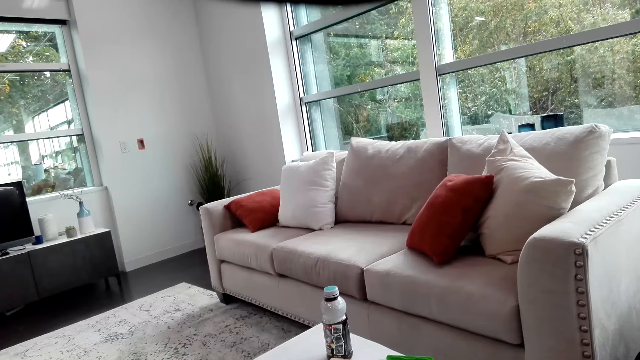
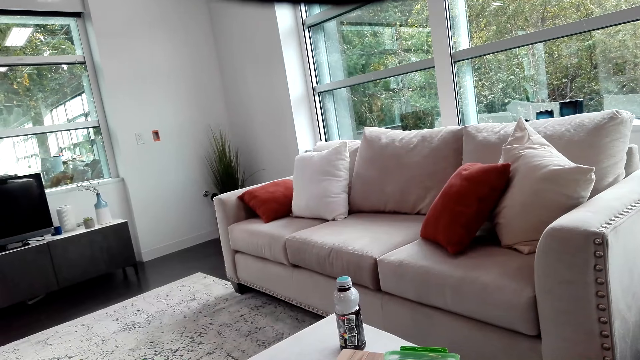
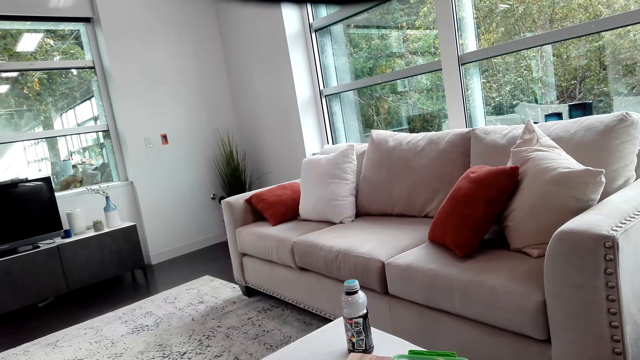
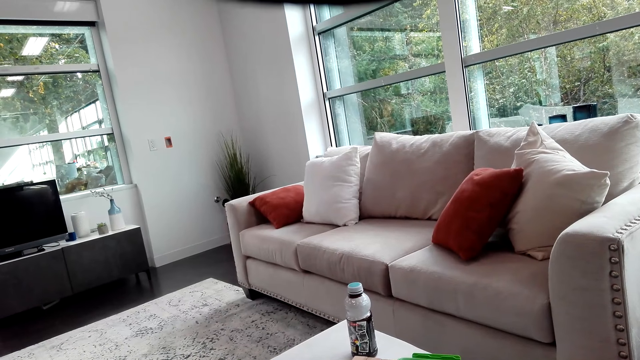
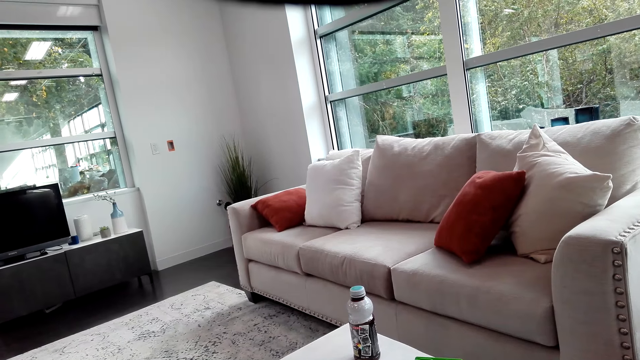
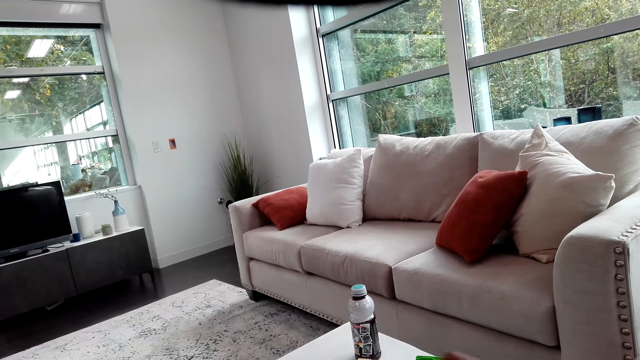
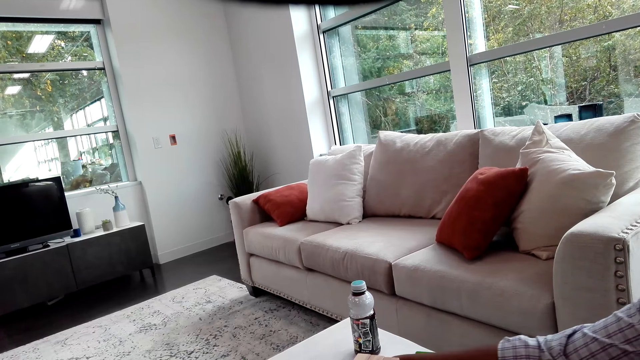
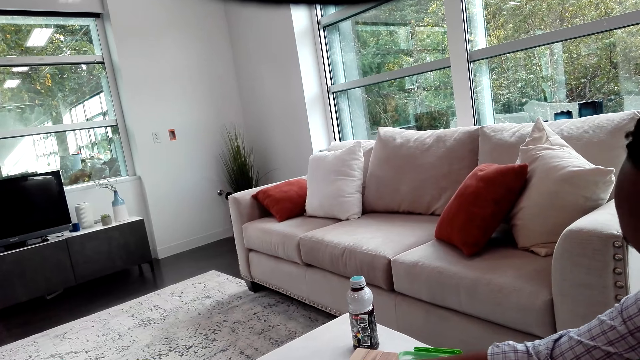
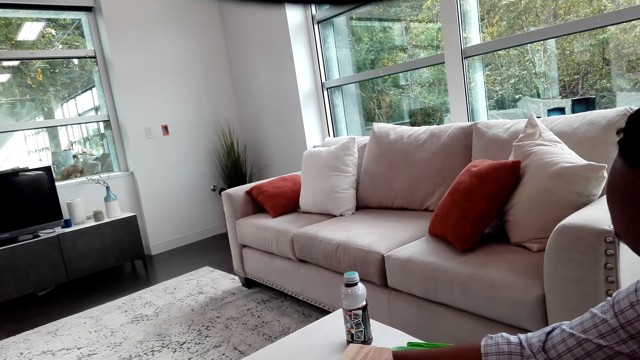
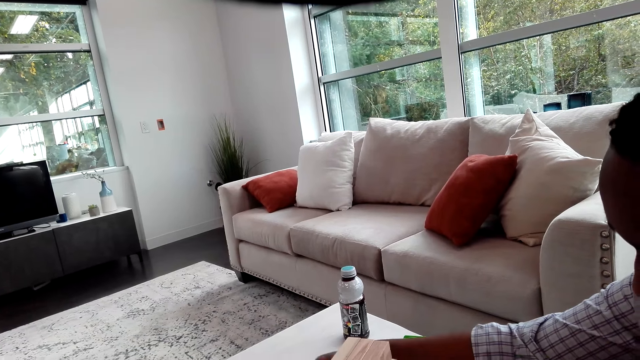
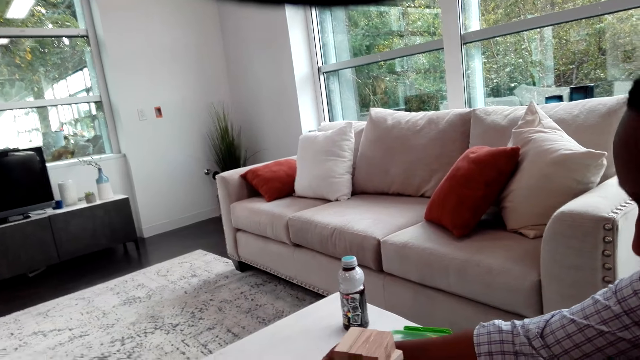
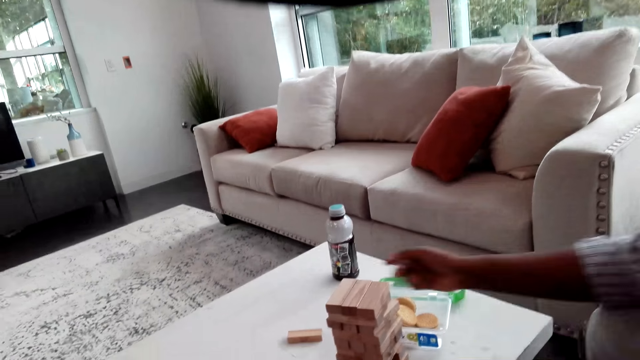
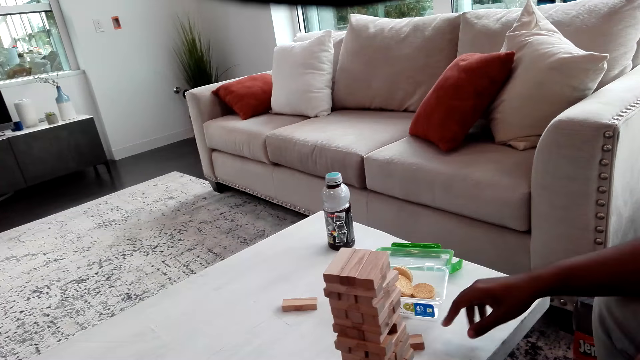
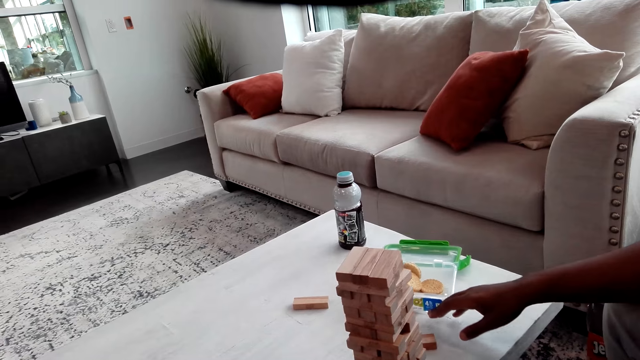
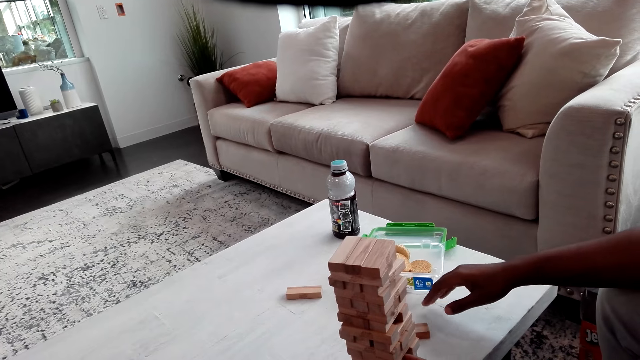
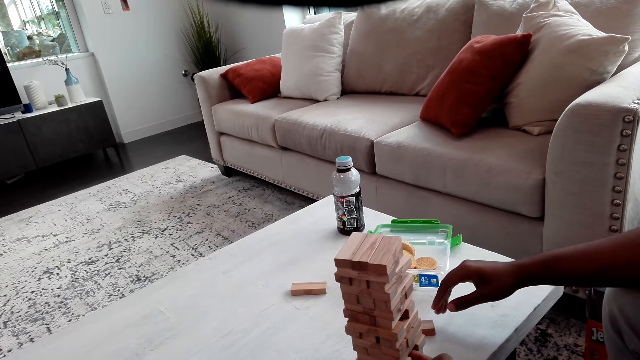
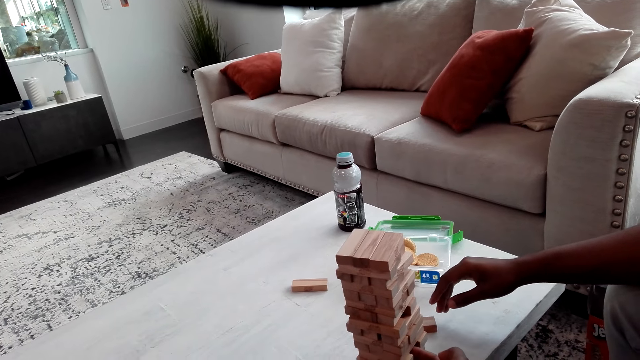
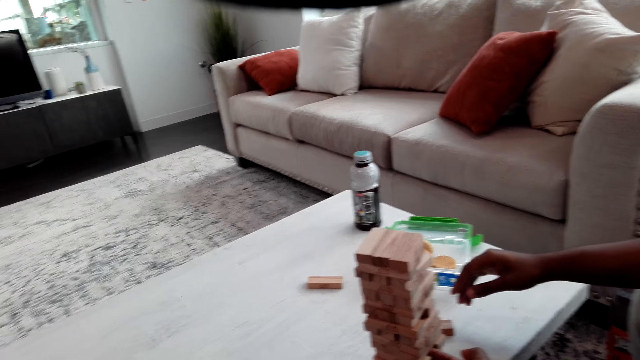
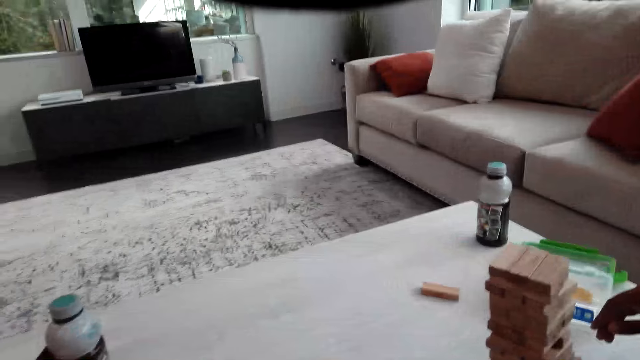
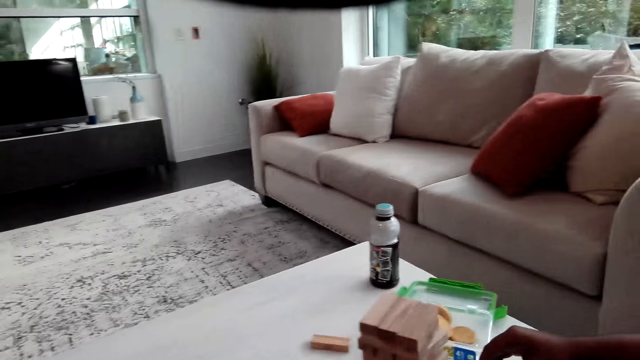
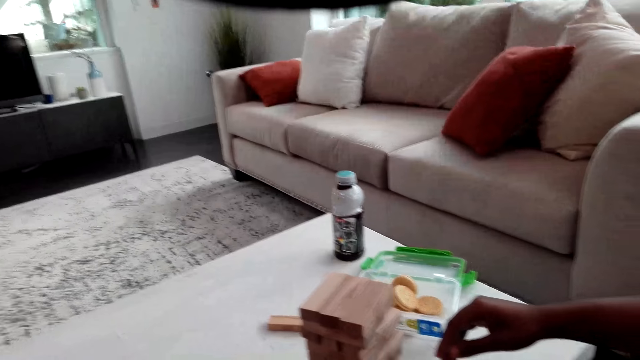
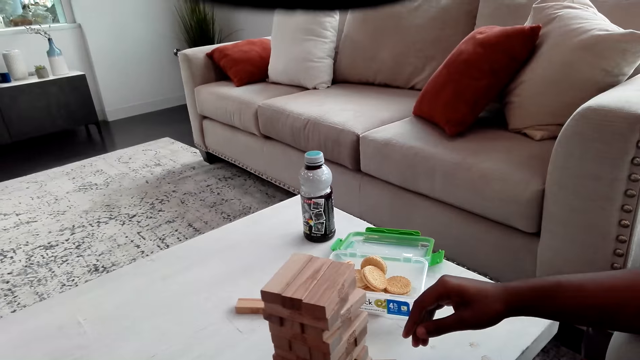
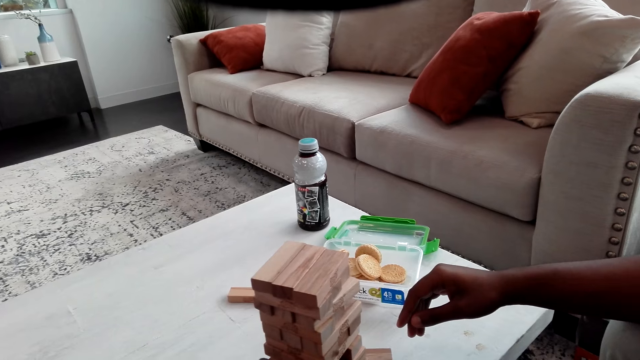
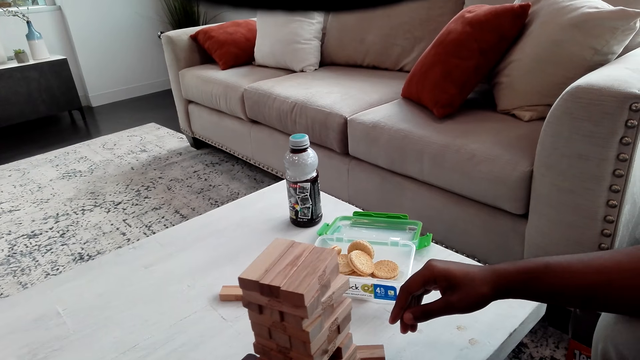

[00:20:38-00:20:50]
The camera wearer looks around the room. A man removes a wooden block from the others. The man plays the jenga game. The man moves a container of snacks on the table. The camera wearer looks at the wooden blocks on the table.

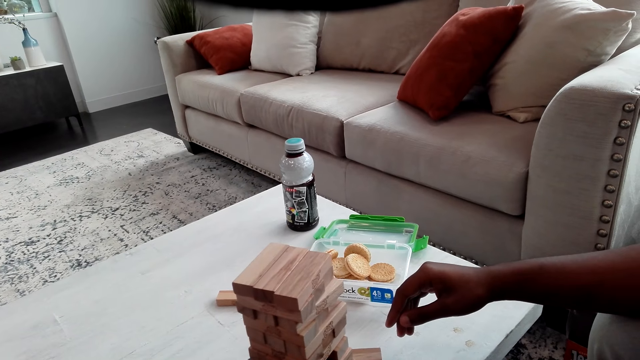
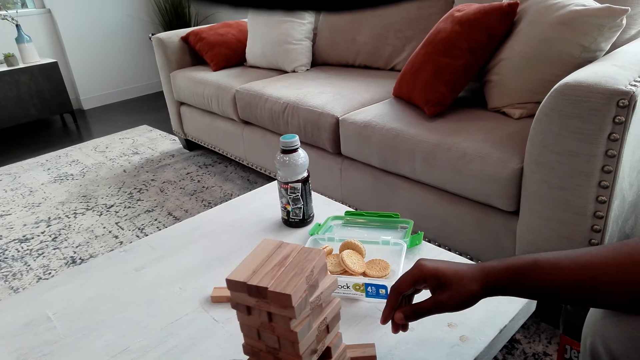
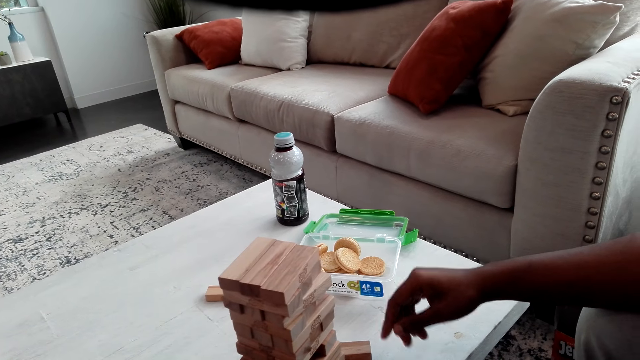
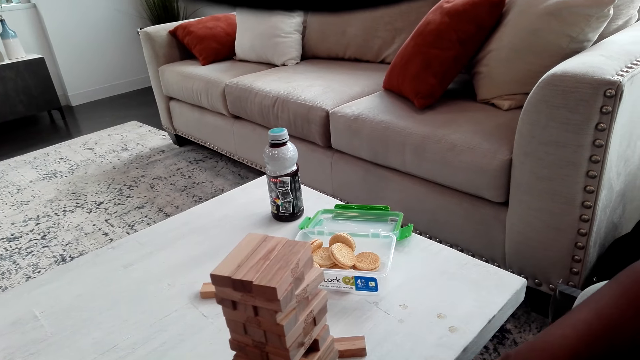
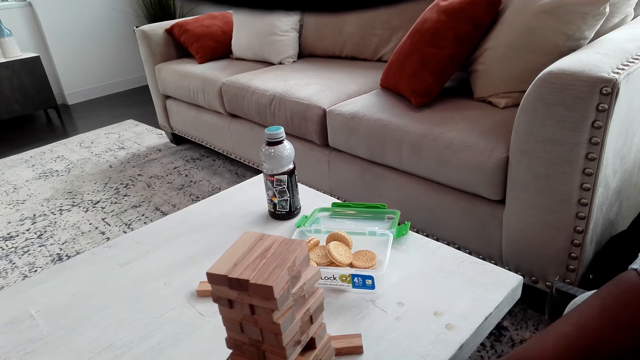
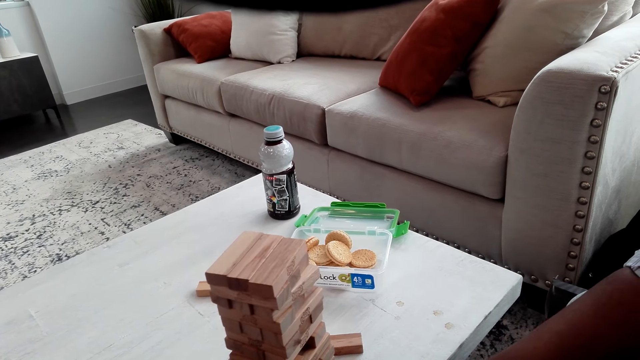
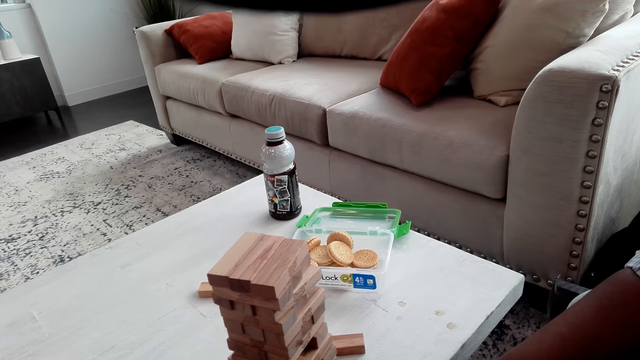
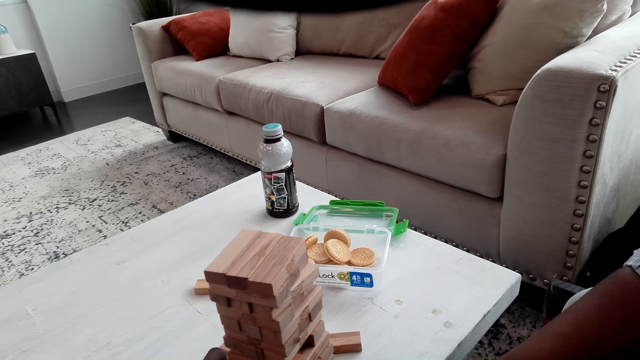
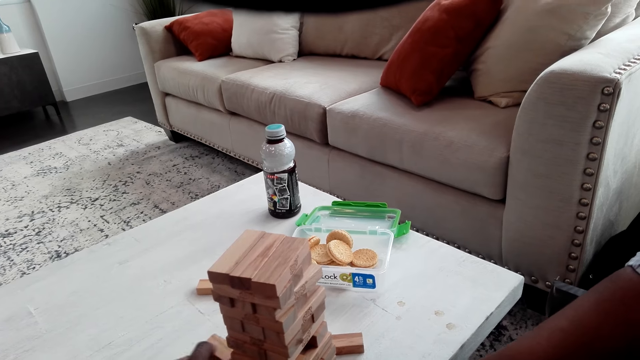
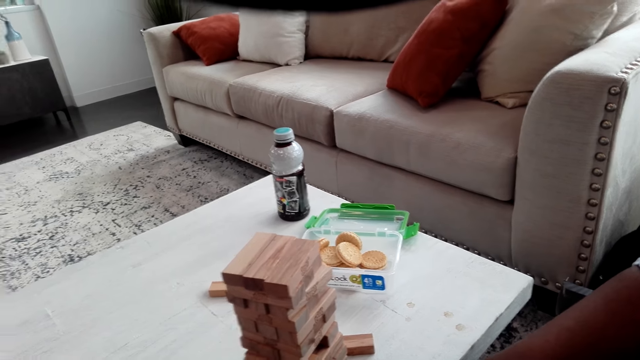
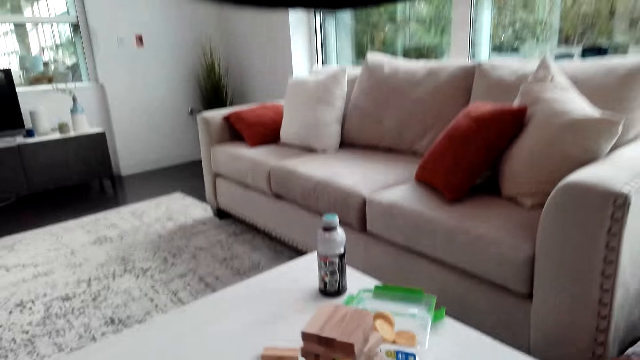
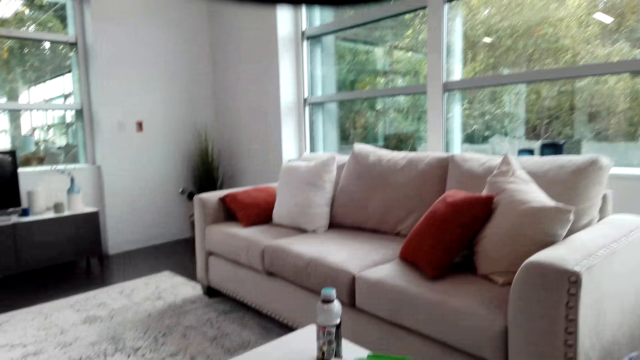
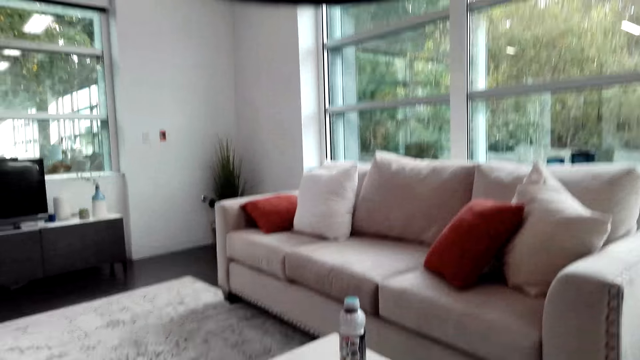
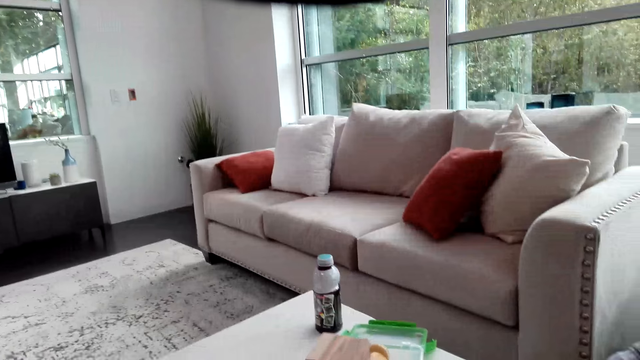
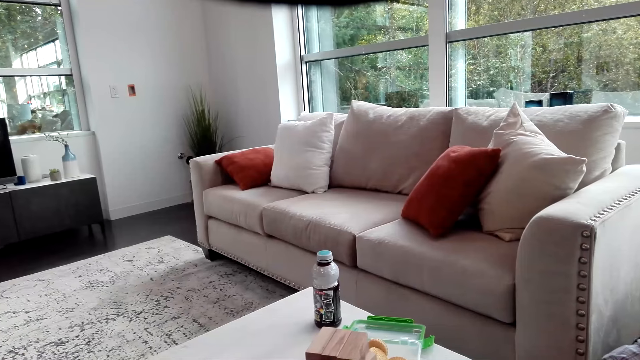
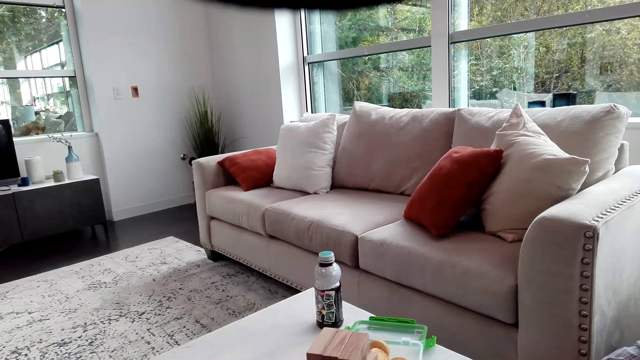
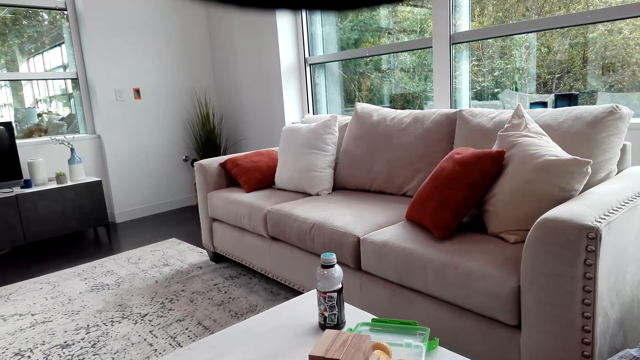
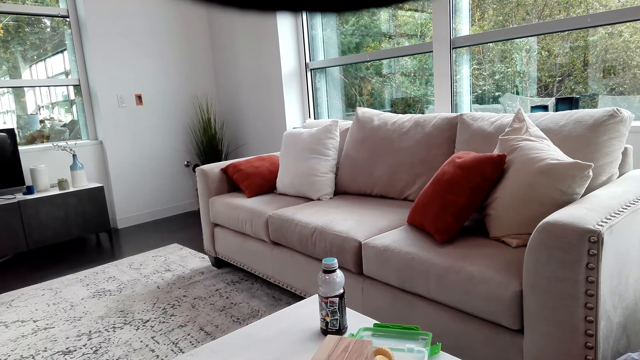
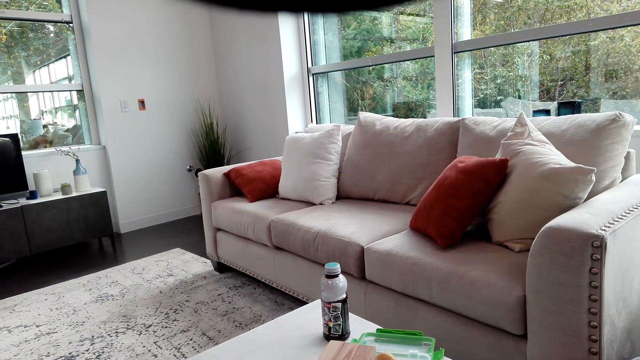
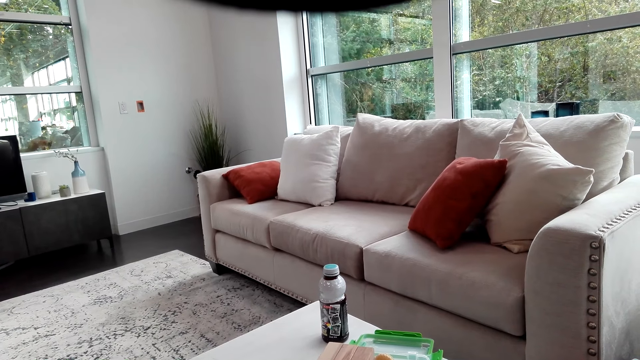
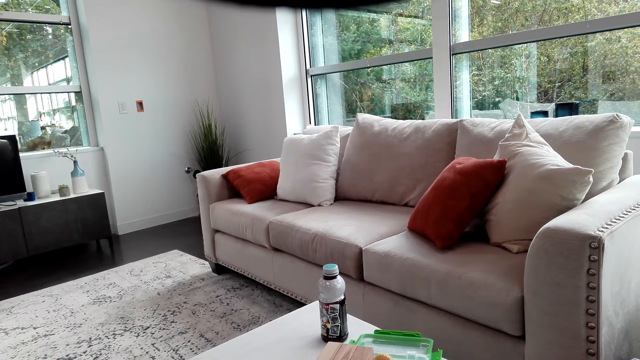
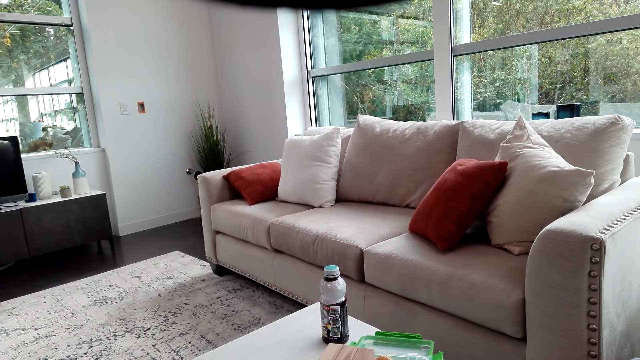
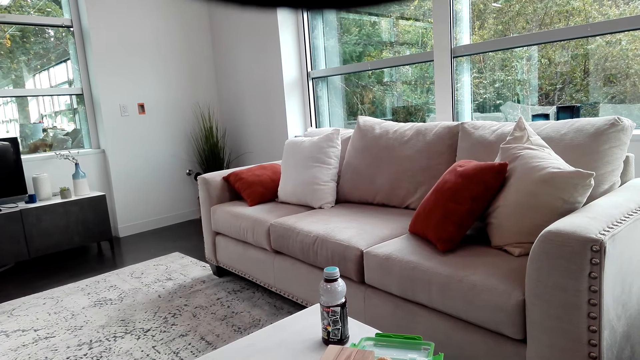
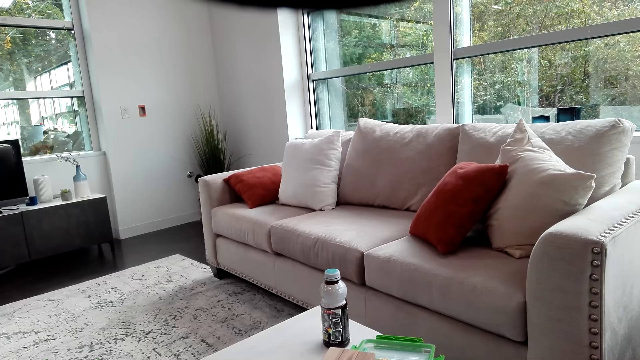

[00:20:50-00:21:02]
The camera wearer removes a wooden block from the others. They look at the wooden blocks on the table.
